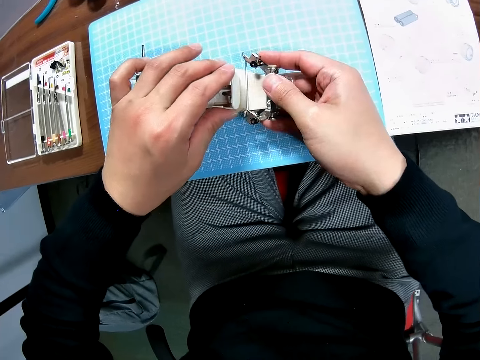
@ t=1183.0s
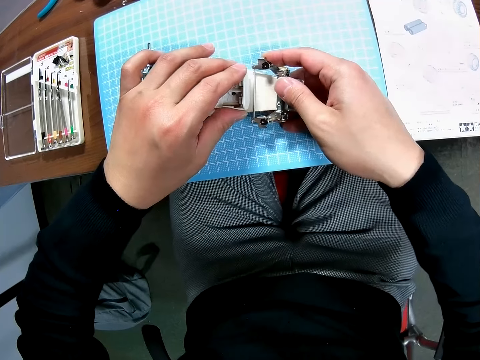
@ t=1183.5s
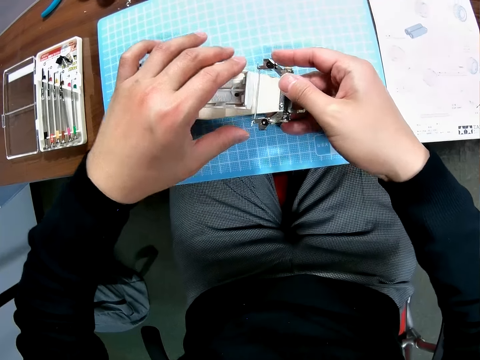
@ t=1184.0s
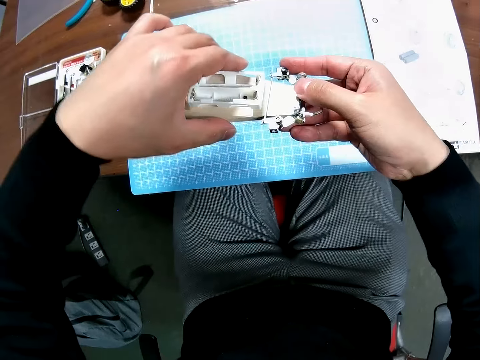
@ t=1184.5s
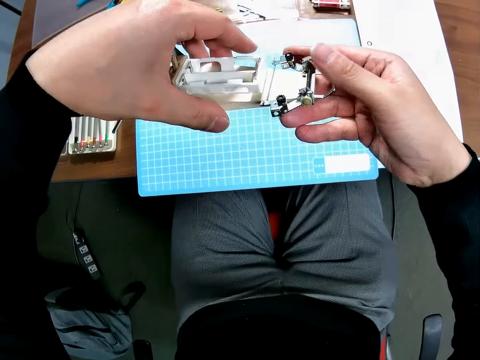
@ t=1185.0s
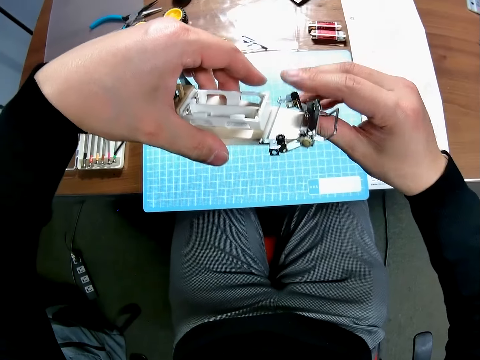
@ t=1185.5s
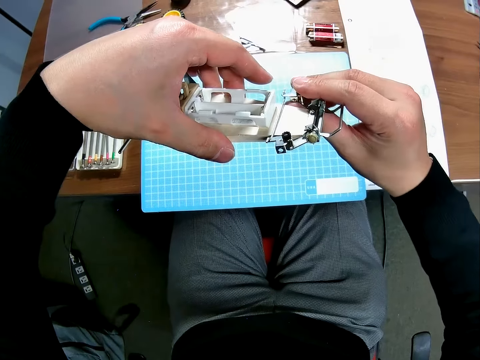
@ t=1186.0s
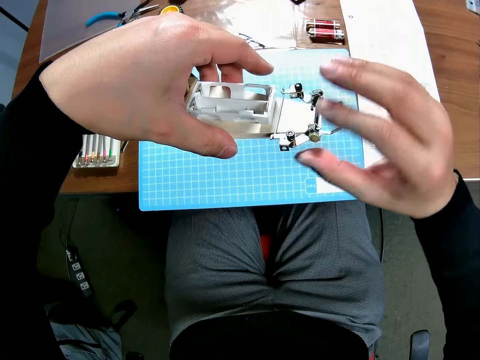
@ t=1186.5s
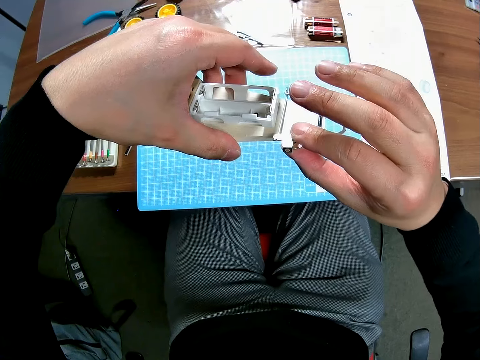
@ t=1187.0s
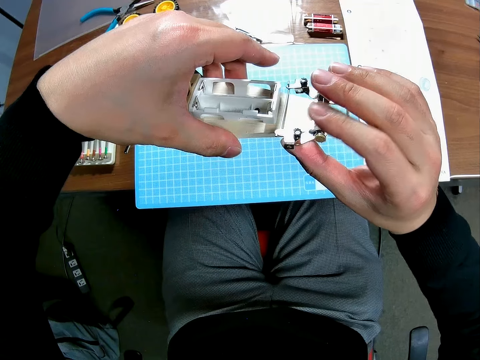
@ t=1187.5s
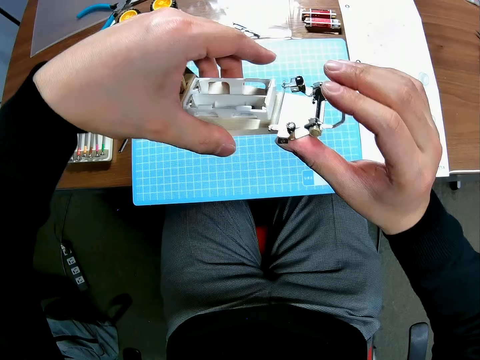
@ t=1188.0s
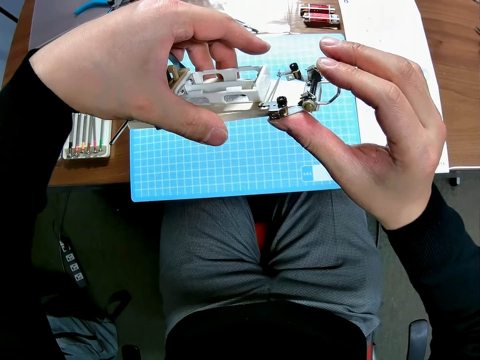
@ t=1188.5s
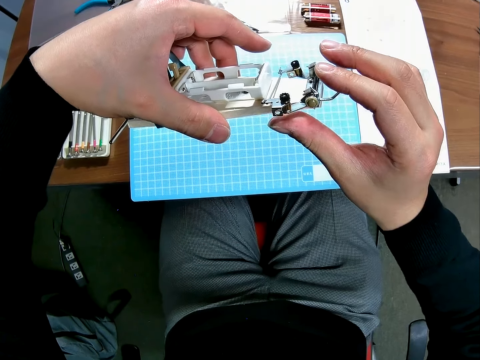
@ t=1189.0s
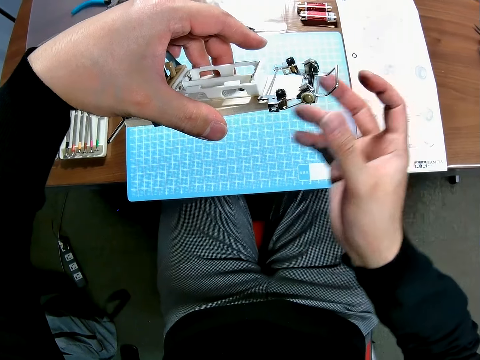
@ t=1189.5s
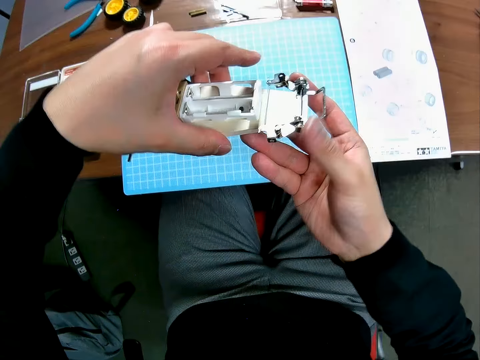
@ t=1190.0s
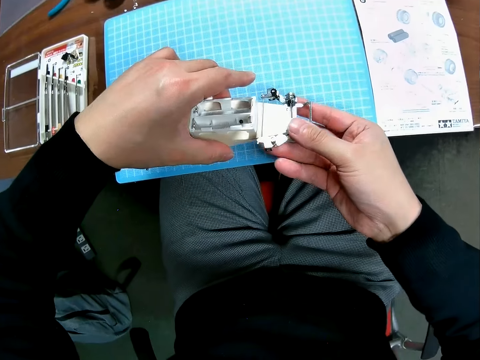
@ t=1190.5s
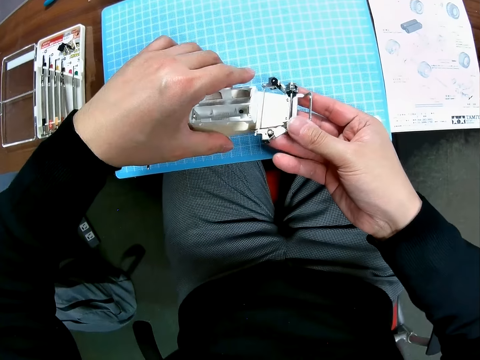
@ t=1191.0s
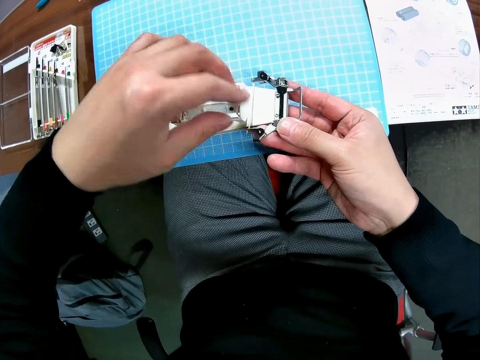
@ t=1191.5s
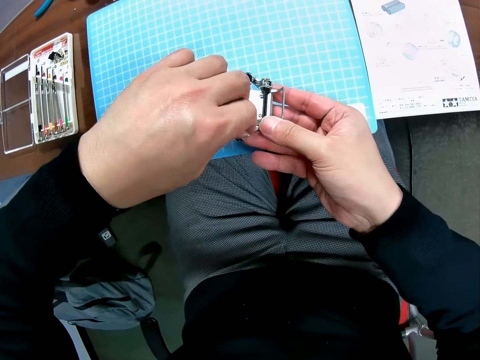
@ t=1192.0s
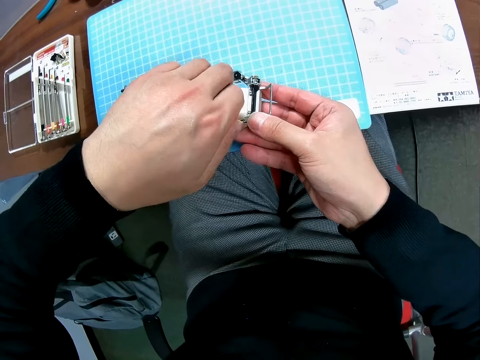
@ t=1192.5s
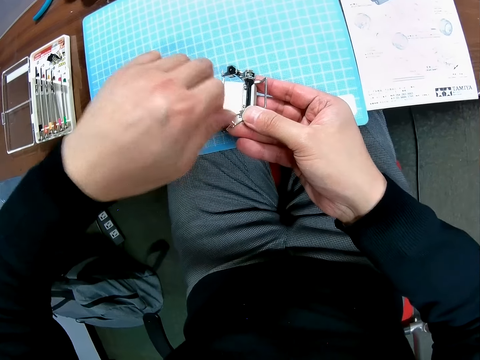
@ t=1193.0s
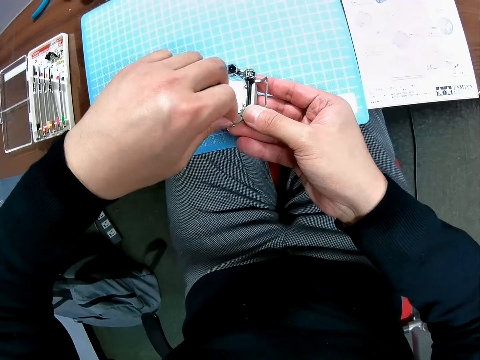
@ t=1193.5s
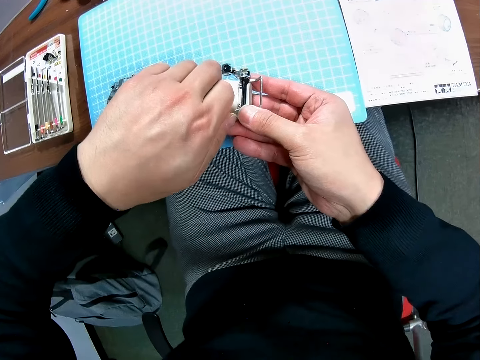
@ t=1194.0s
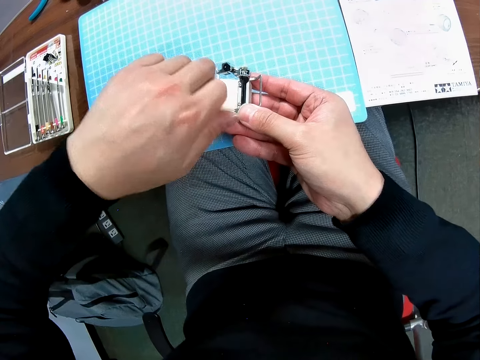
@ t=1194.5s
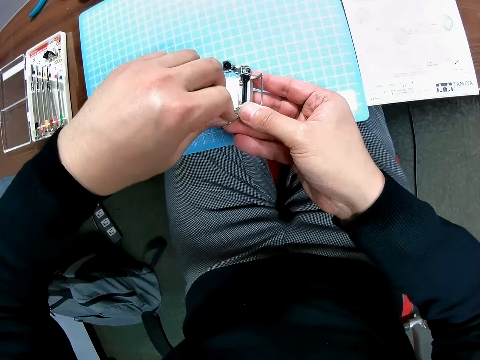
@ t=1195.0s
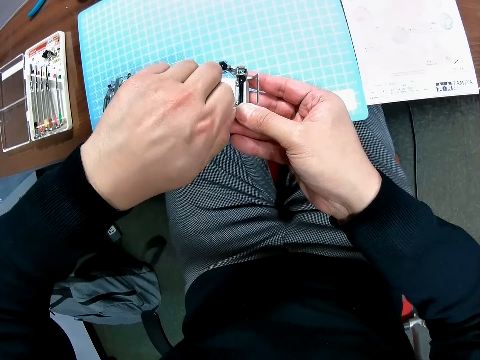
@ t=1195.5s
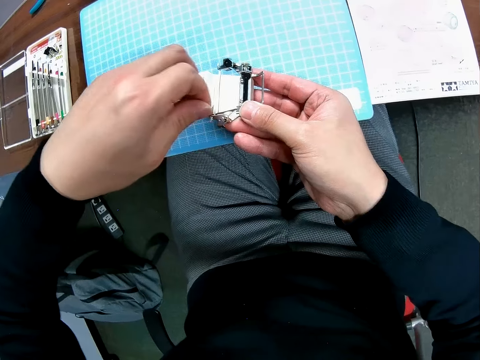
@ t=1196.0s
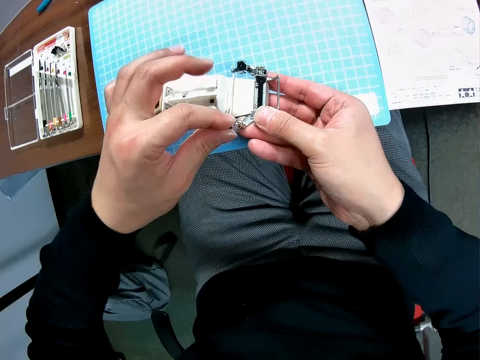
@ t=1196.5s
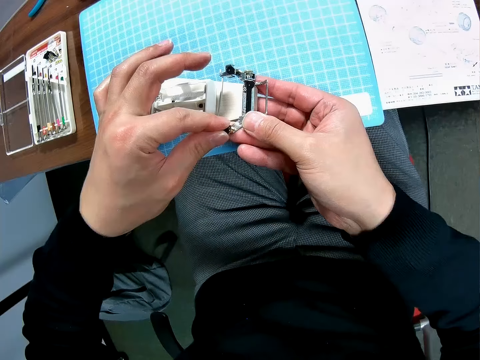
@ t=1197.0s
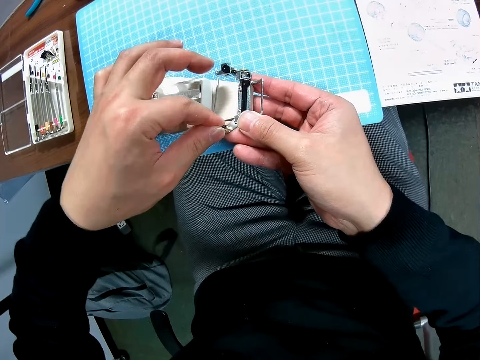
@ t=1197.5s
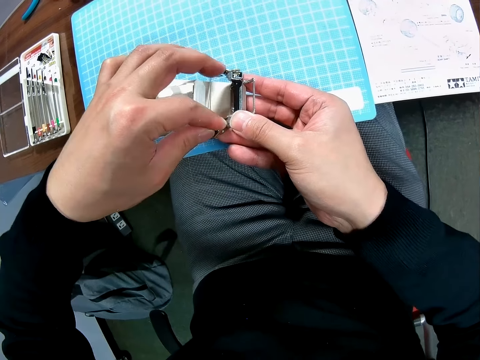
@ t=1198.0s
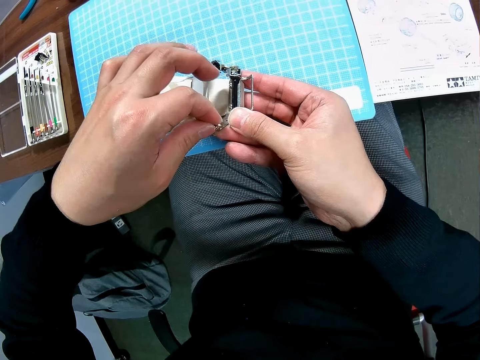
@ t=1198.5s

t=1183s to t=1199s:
The camera wearer lifts the car up. They look at the toy car. They drop the car on the table. They fix the toy car. They screw the car.

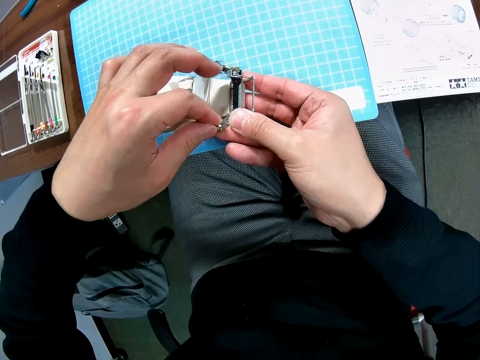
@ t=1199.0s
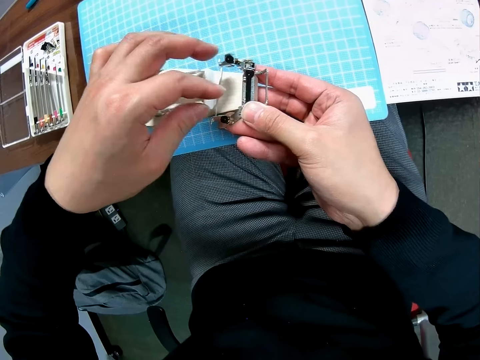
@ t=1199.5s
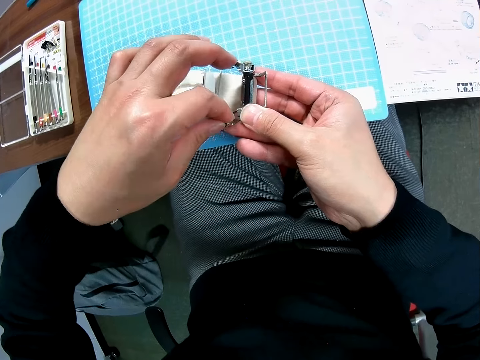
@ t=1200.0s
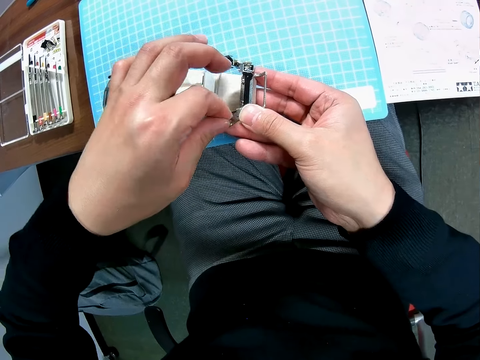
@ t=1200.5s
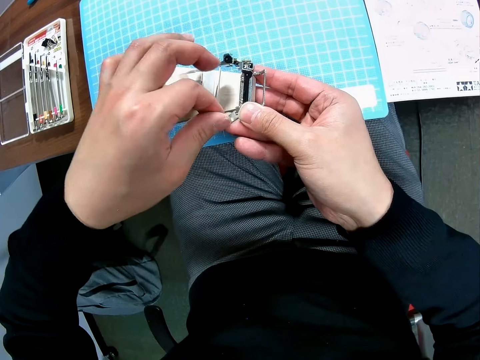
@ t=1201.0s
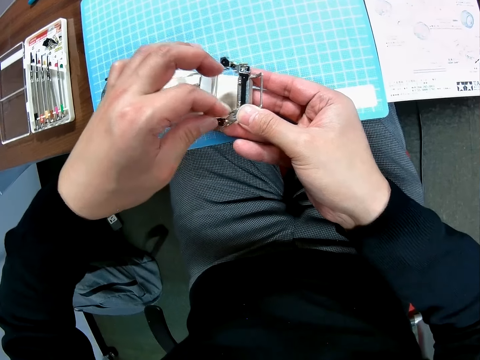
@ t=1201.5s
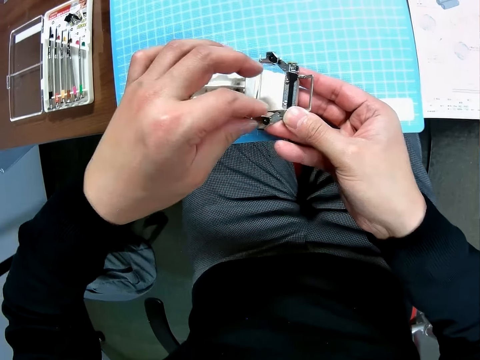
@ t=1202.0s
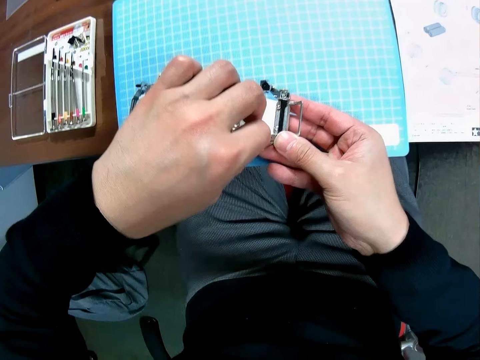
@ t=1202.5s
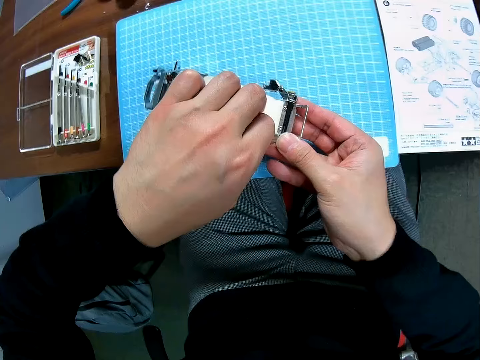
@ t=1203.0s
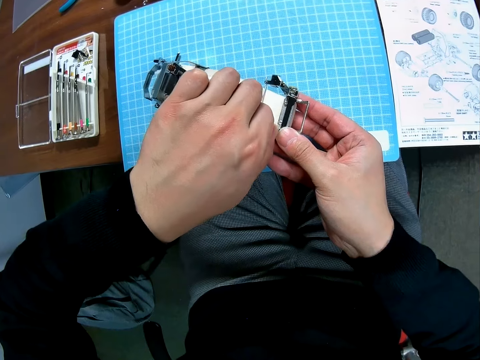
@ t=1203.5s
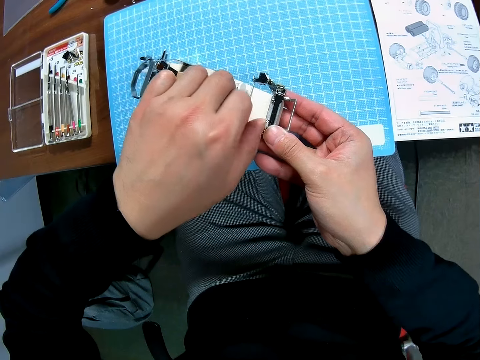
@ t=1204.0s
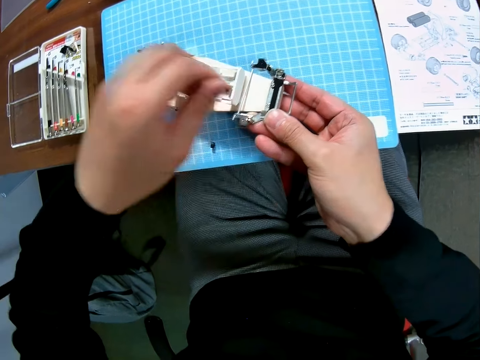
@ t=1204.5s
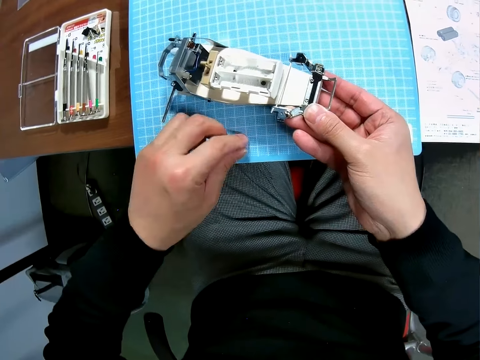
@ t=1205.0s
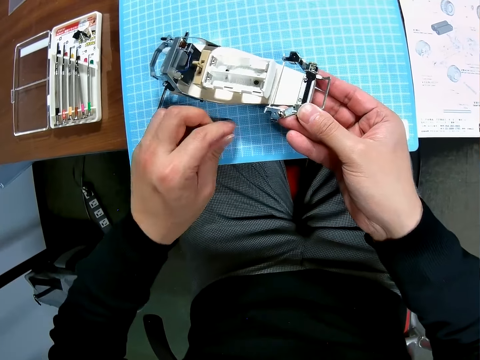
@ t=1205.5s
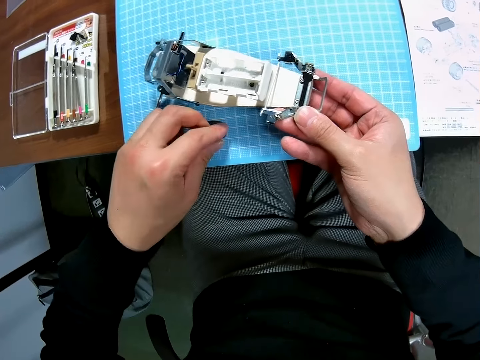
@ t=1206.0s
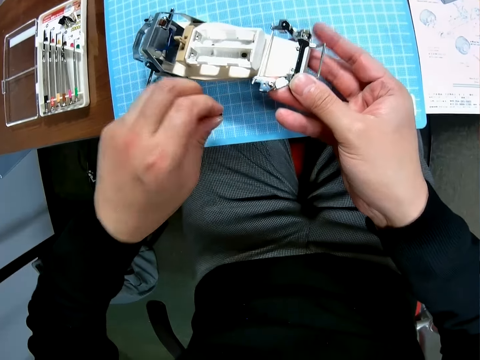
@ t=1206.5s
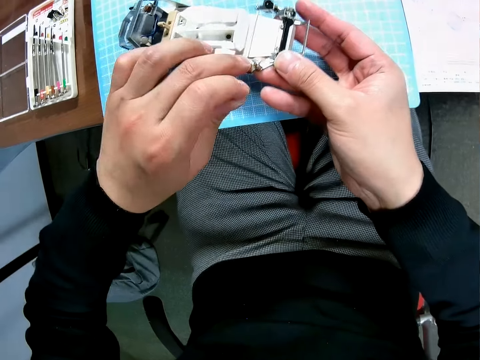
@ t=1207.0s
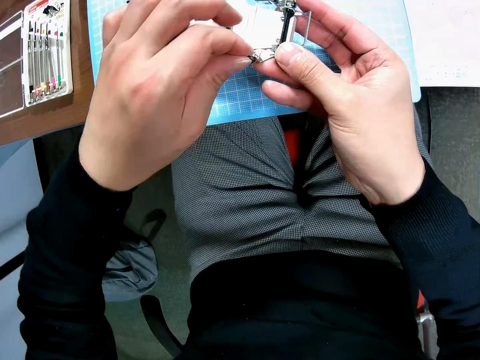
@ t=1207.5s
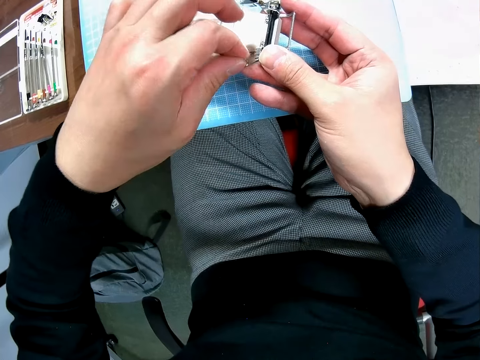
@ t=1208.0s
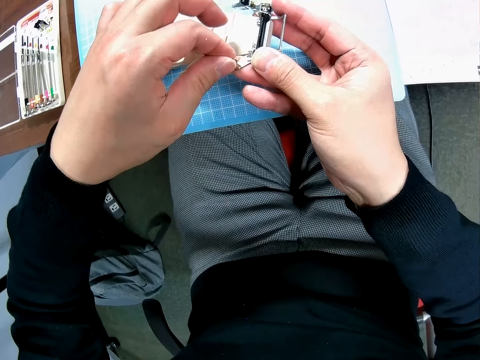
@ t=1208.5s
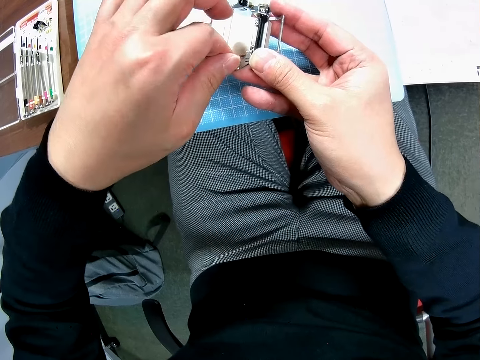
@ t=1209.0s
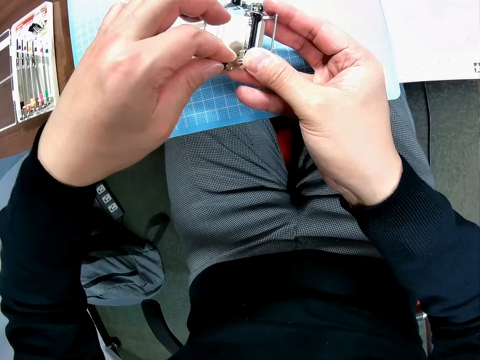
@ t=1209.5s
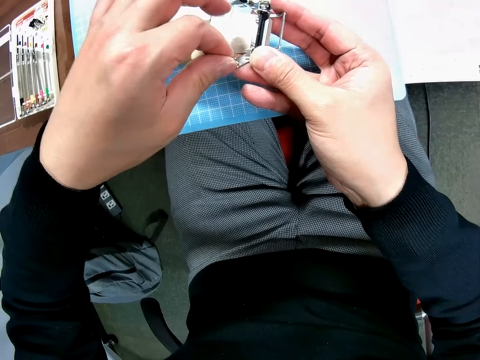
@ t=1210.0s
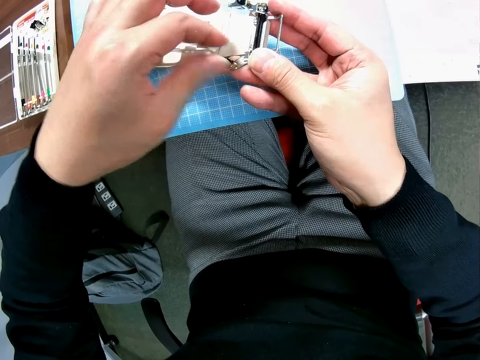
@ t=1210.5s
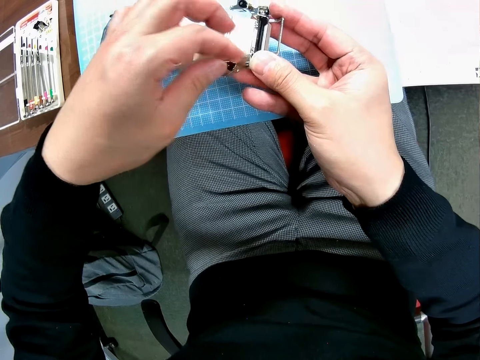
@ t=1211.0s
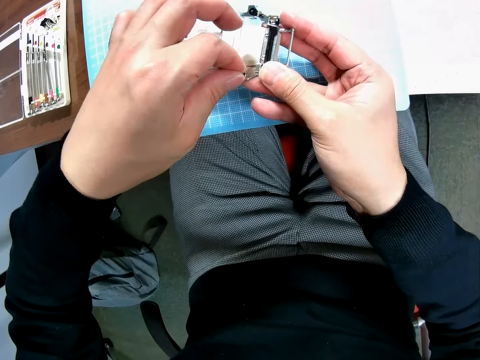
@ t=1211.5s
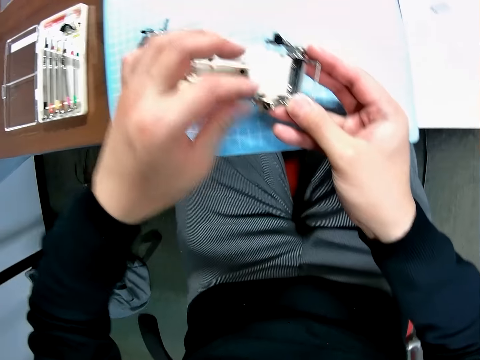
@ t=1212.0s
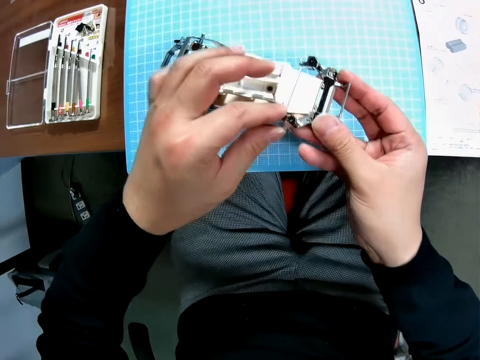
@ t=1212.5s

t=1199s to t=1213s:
The camera wearer takes the nut placed on the table. They fix the toy car.
